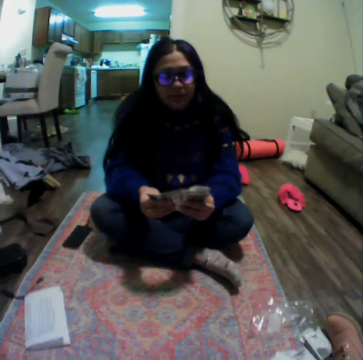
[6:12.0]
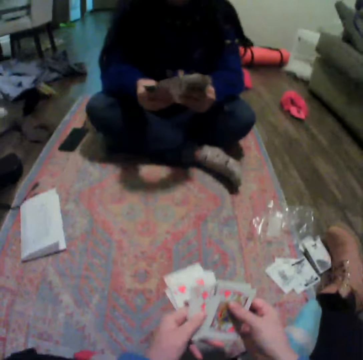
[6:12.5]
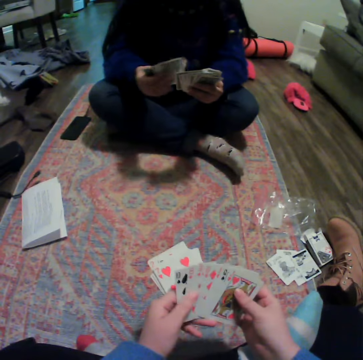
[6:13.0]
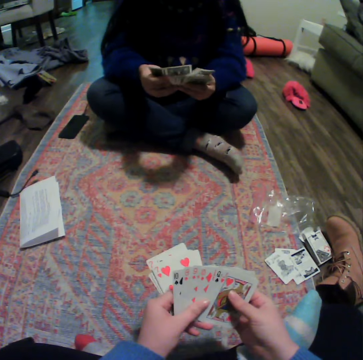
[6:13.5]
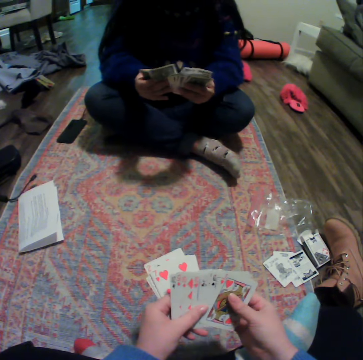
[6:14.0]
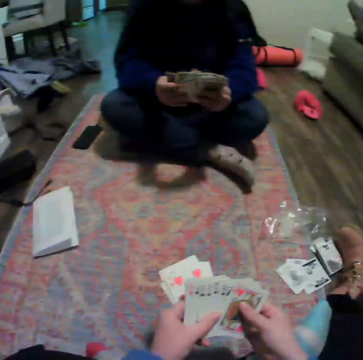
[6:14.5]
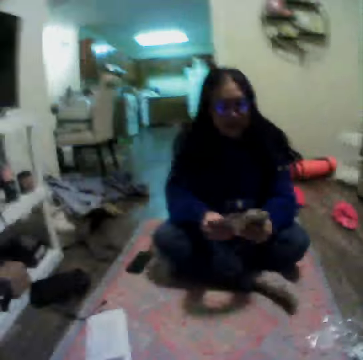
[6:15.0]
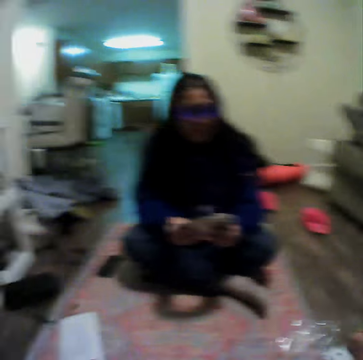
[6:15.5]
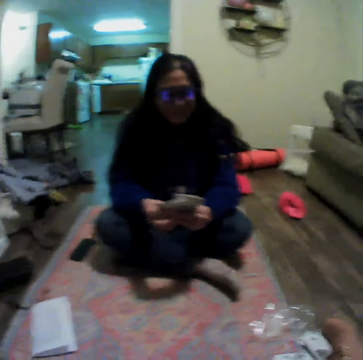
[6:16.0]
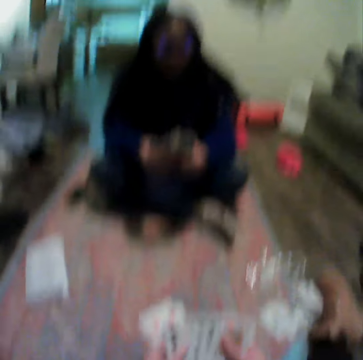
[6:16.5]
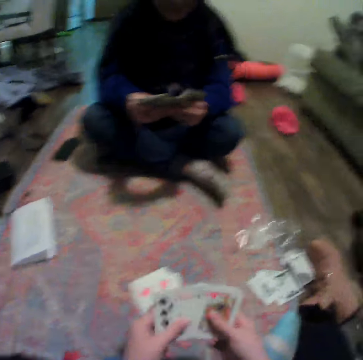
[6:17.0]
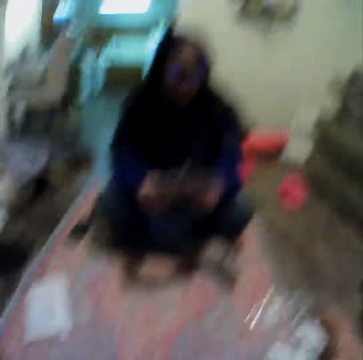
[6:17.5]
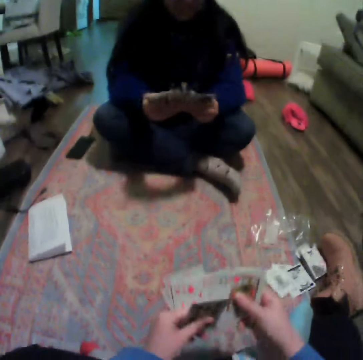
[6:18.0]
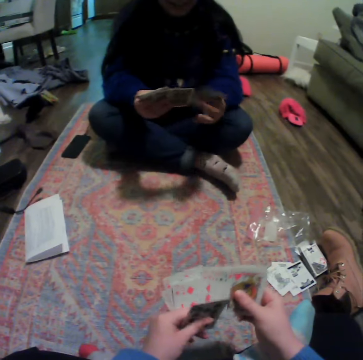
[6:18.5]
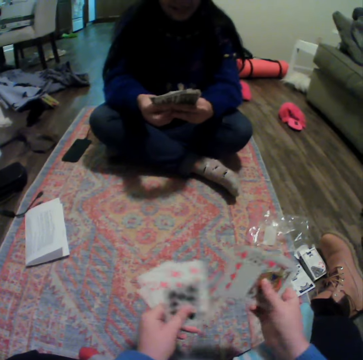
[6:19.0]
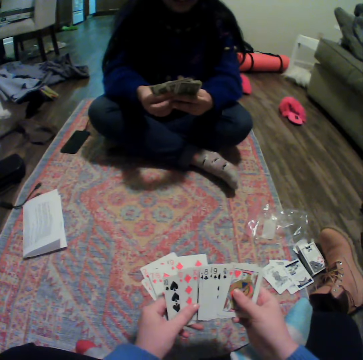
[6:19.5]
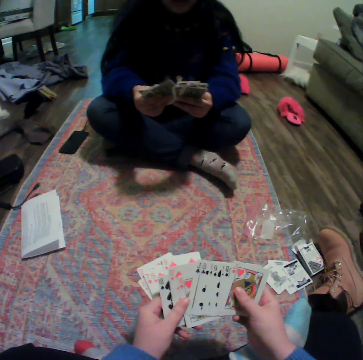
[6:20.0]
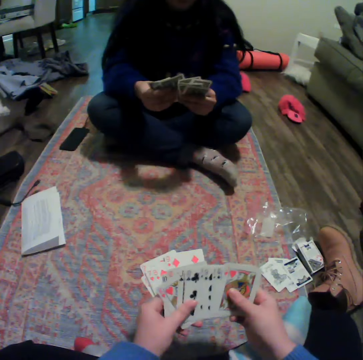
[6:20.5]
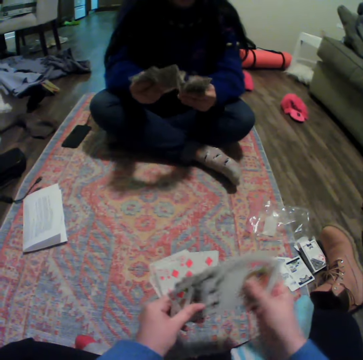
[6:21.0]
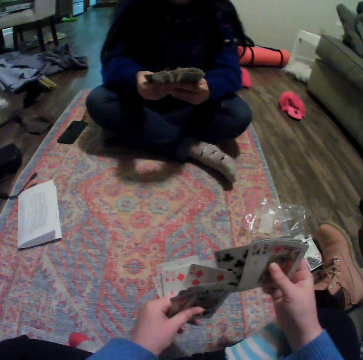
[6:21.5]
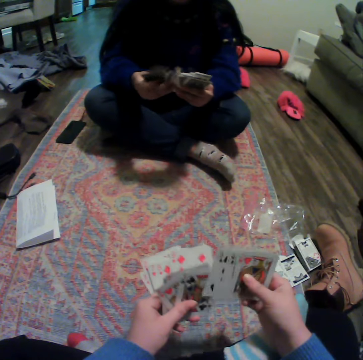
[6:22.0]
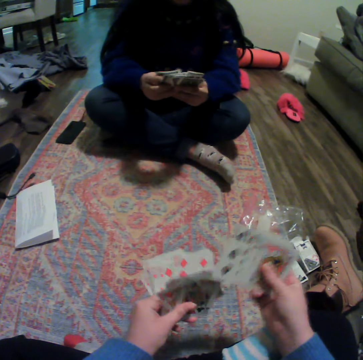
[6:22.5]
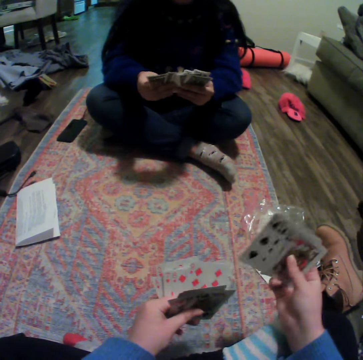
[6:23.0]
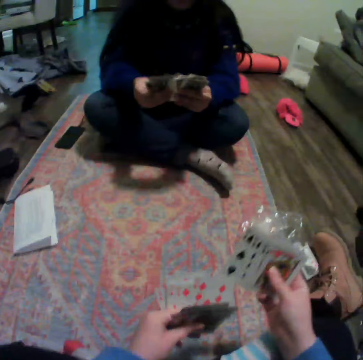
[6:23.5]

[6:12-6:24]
The camera wearer spreads cards. A lady reshuffles the cards. The camera wearer shakes her head. She spreads the cards and reshuffles the cards. The lady reshuffles the cards. The camera wearer spreads the cards and reshuffles the cards.

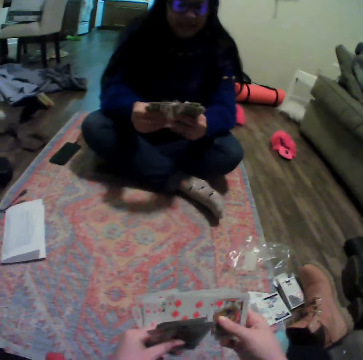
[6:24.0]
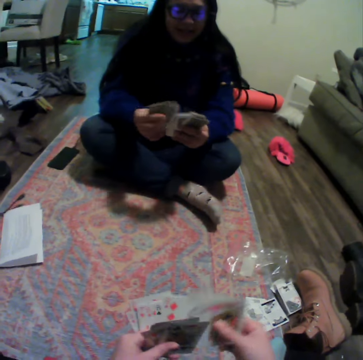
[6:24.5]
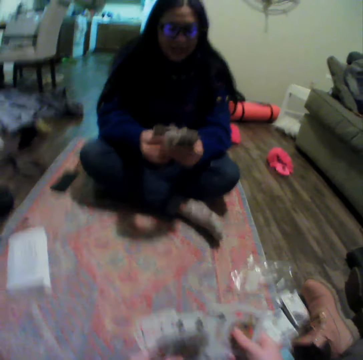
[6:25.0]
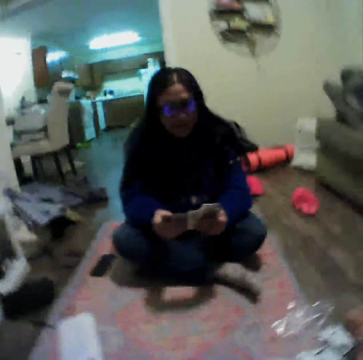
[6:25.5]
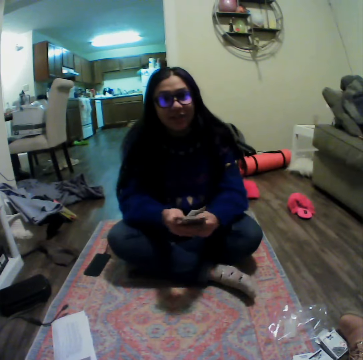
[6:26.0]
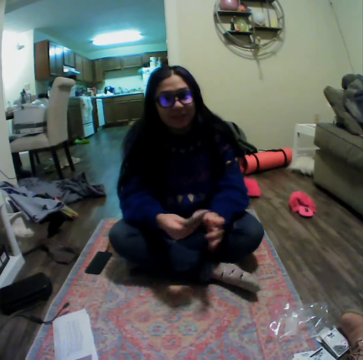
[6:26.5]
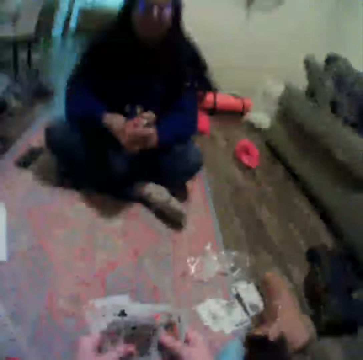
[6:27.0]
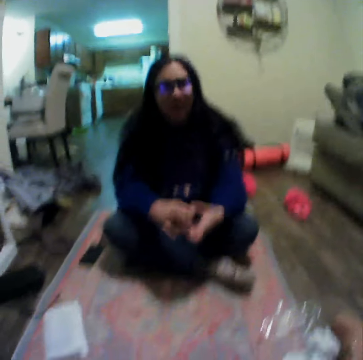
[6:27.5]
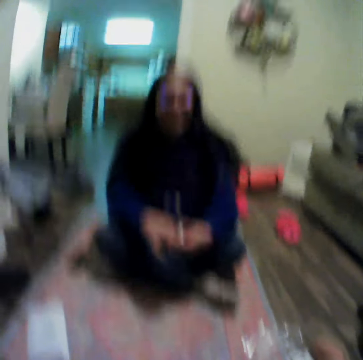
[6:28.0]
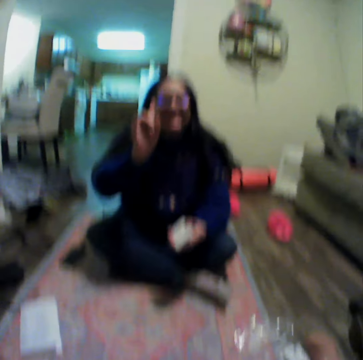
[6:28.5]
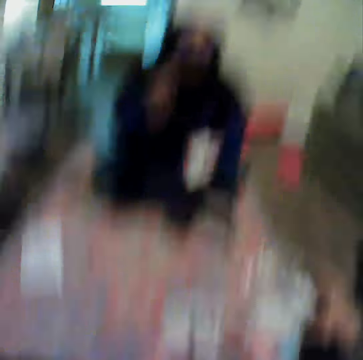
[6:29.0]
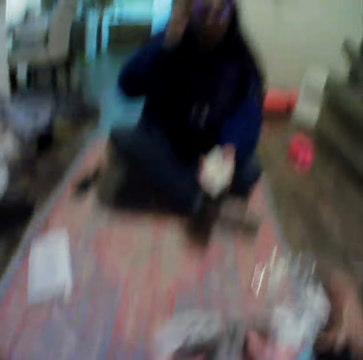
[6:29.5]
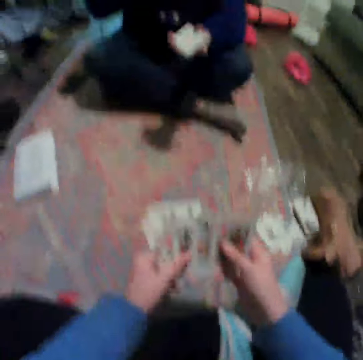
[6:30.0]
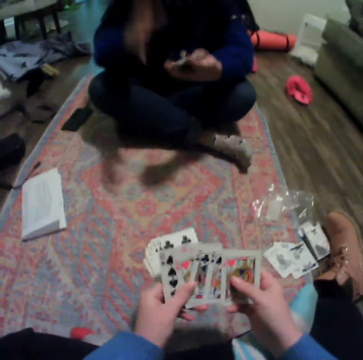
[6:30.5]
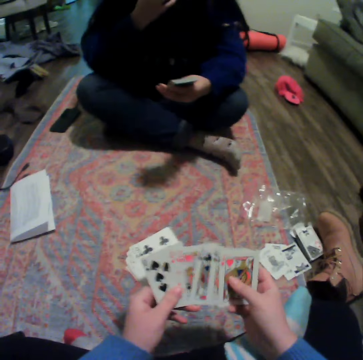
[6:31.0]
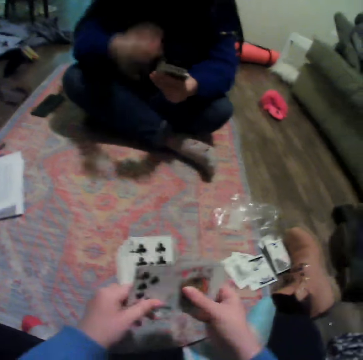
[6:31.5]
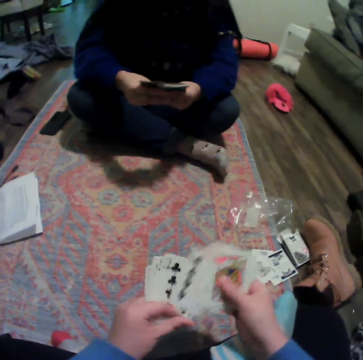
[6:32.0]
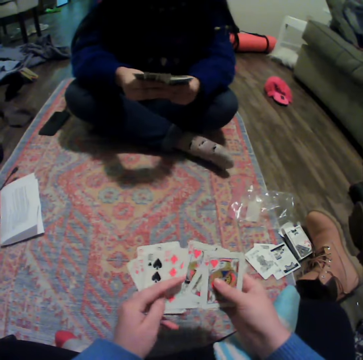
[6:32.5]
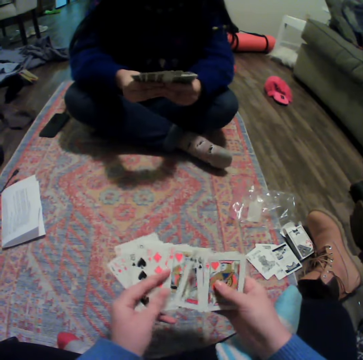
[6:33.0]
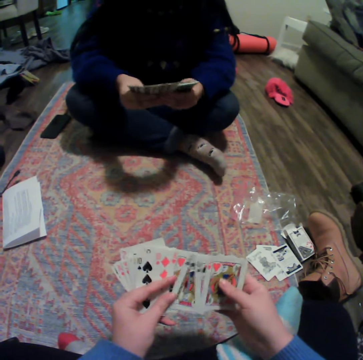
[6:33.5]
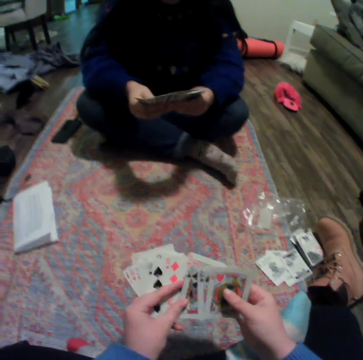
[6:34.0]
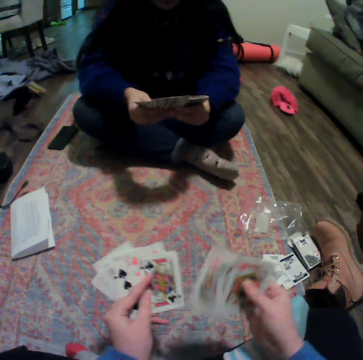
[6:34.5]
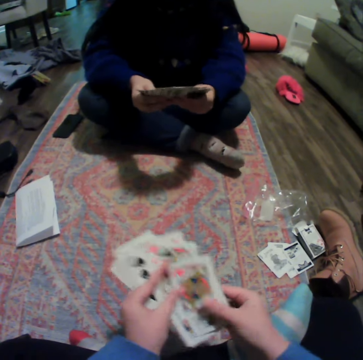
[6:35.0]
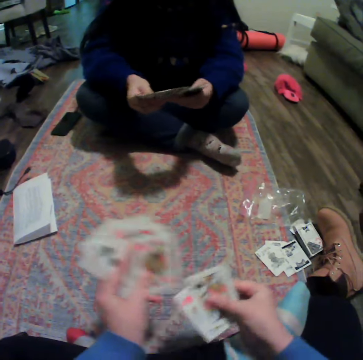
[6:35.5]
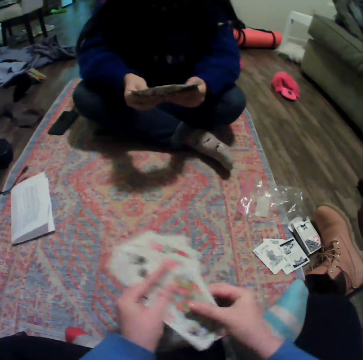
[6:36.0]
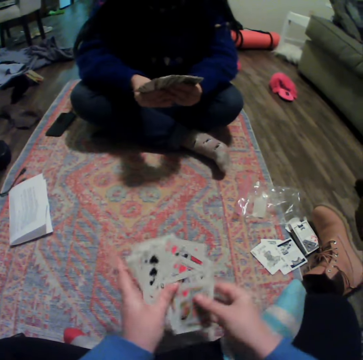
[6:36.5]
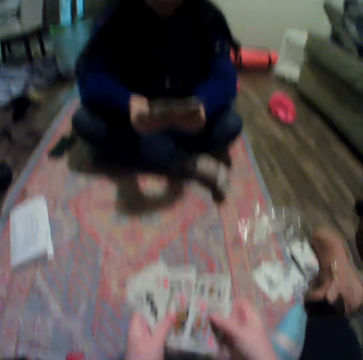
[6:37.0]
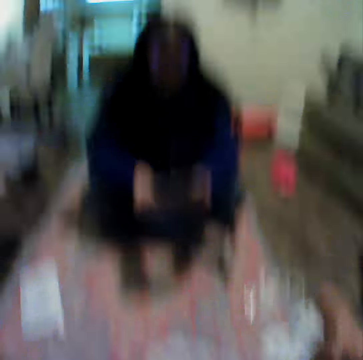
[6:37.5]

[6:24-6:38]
The camera wearer reshuffles cards. A lady reshuffles the cards, nods her head, gathers the cards, and talks to the camera wearer. The lady lifts up her hand and adjusts glasses. The camera wearer spreads the cards. The lady spreads the cards. The camera wearer organizes her cards. The lady organizes her cards. The camera wearer reshuffles the cards.

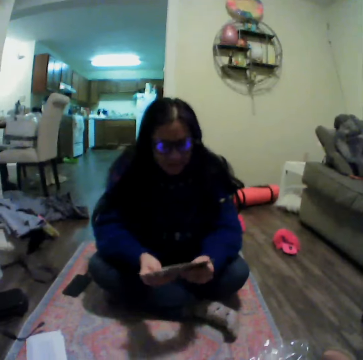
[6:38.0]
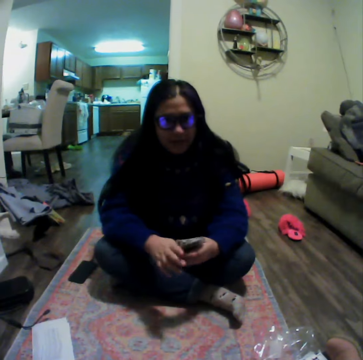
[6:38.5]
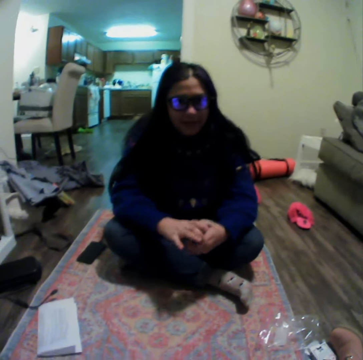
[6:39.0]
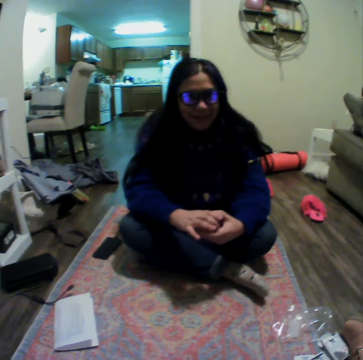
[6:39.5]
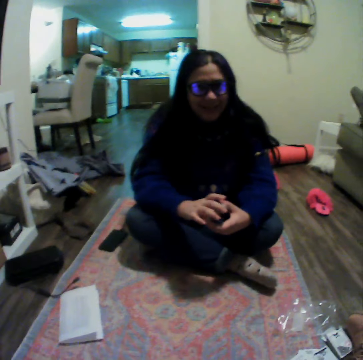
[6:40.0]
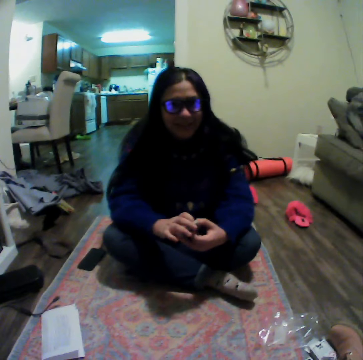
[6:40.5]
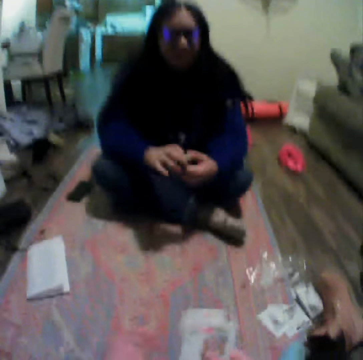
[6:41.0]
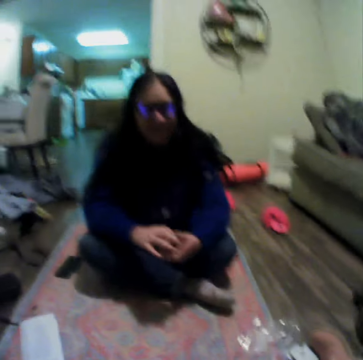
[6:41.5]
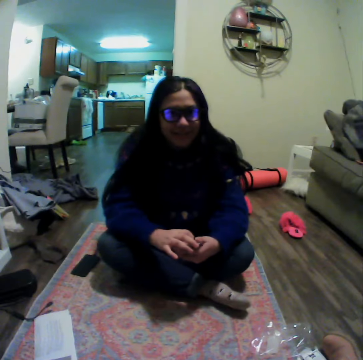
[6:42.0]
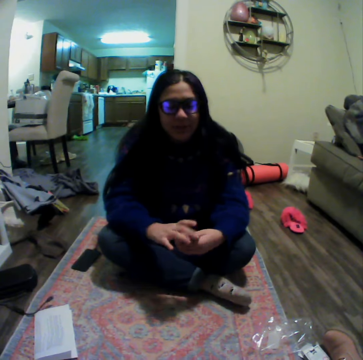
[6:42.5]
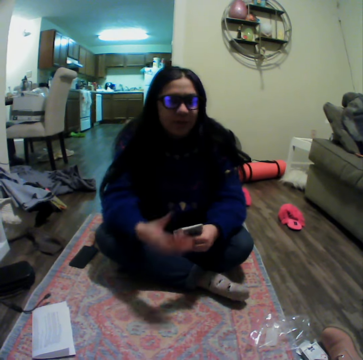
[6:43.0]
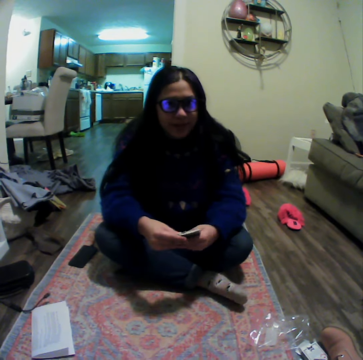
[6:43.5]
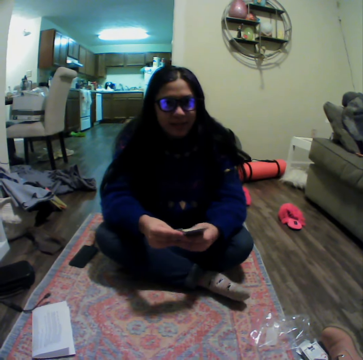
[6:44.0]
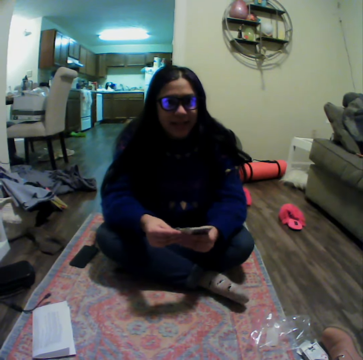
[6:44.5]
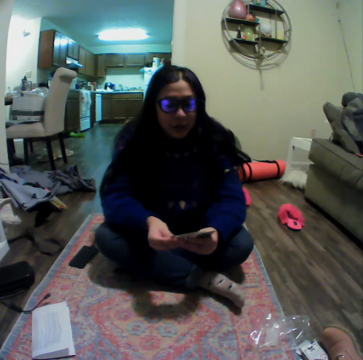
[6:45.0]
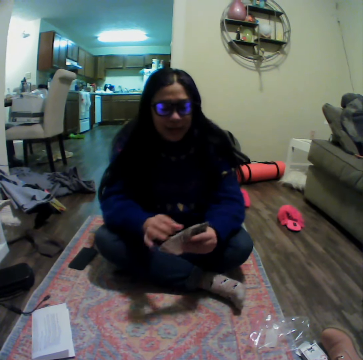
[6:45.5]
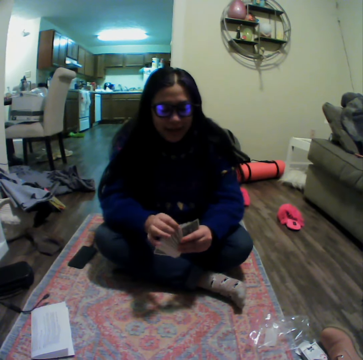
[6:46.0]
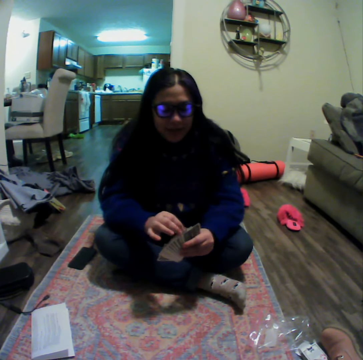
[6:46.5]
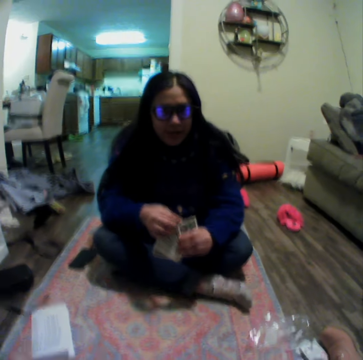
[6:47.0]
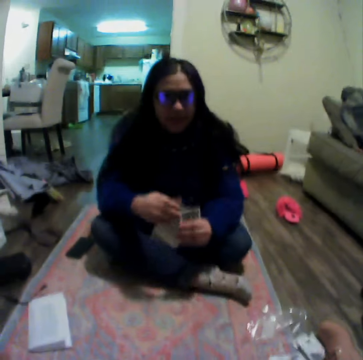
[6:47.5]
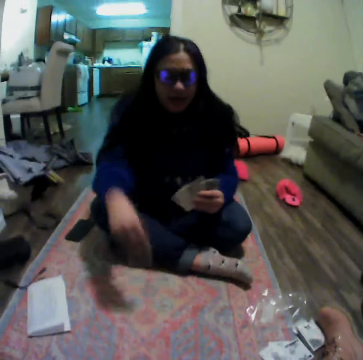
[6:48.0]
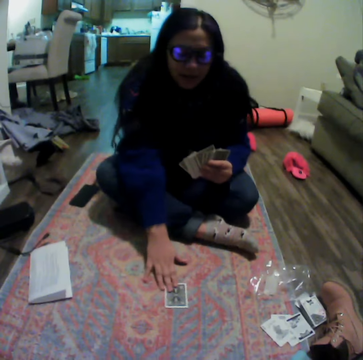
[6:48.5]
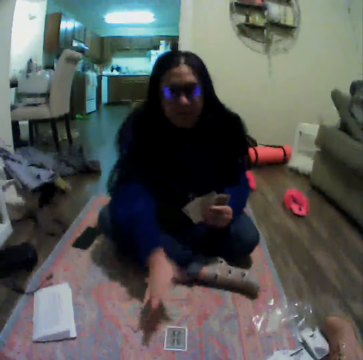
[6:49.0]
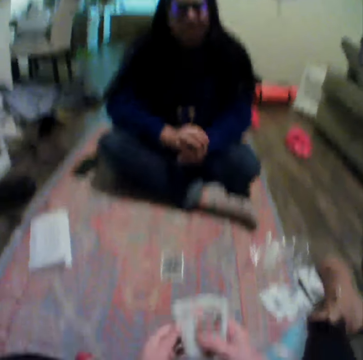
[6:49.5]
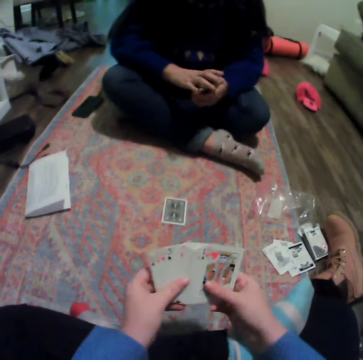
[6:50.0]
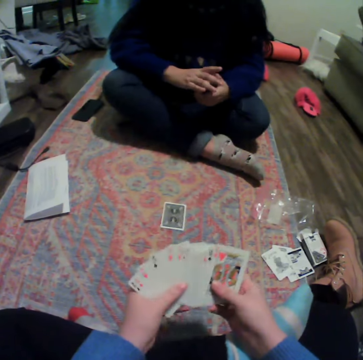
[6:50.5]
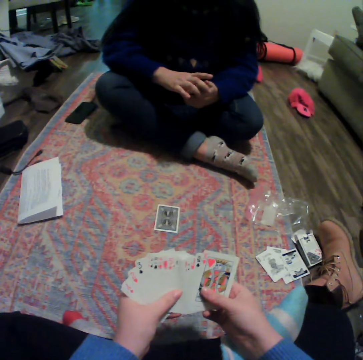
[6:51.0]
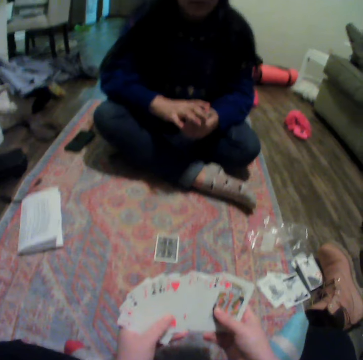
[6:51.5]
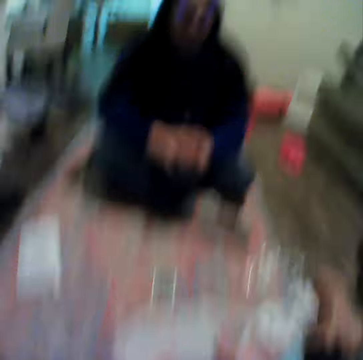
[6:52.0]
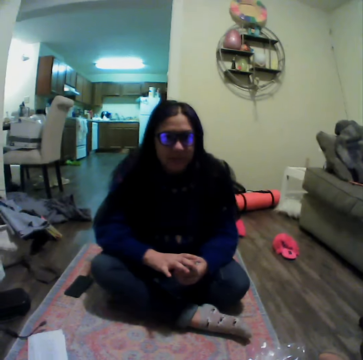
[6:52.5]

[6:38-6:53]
A lady puts her cards together and talks to the camera wearer. The lady moves her hand and spreads the cards. The camera wearer talks to the lady. The lady places a card on the carpet. The camera wearer spreads the cards. The lady gathers the cards.
